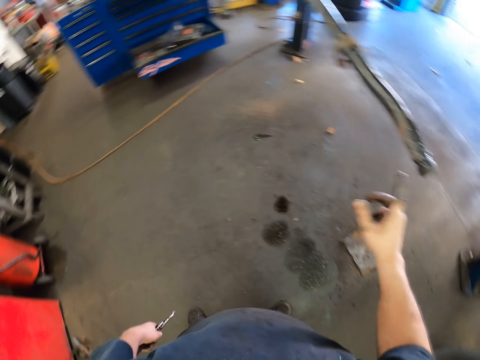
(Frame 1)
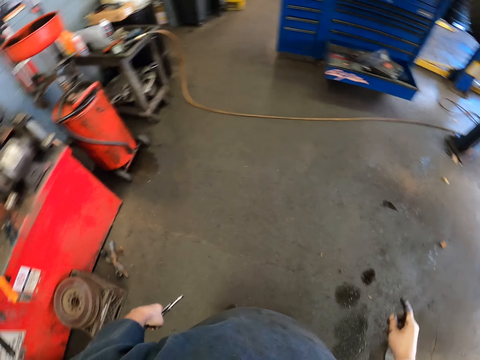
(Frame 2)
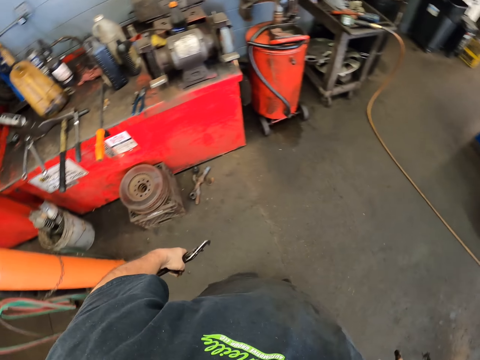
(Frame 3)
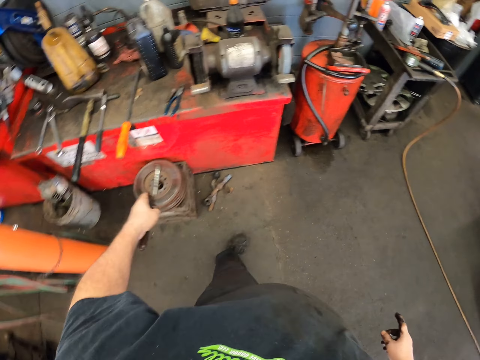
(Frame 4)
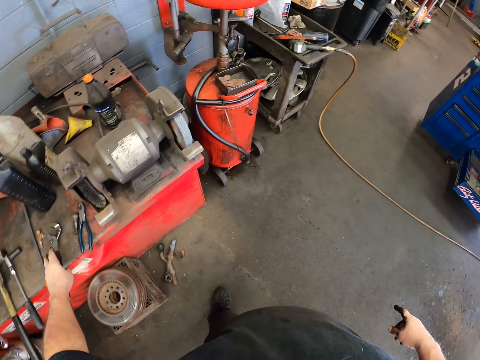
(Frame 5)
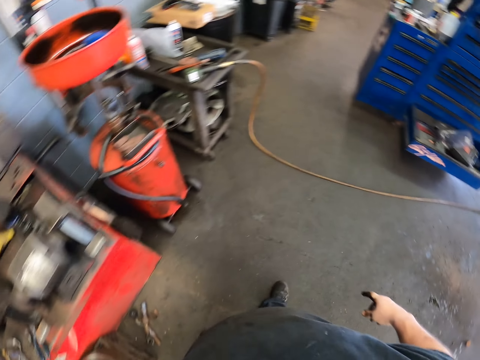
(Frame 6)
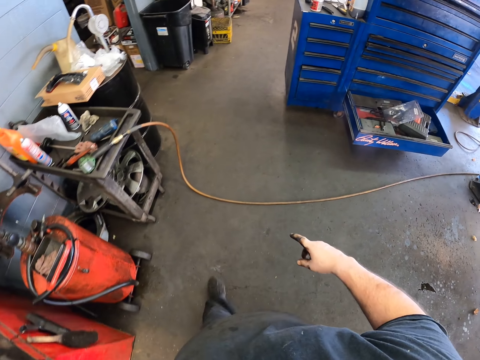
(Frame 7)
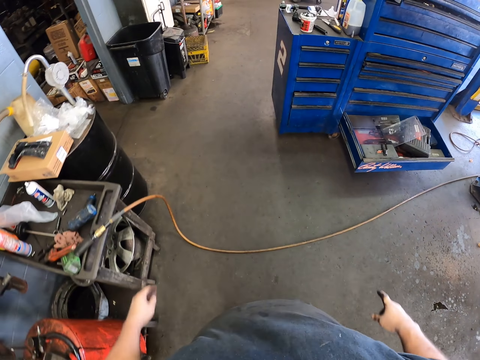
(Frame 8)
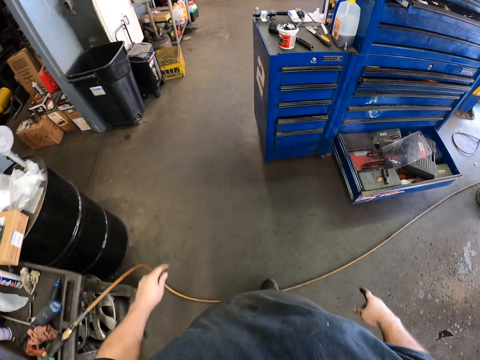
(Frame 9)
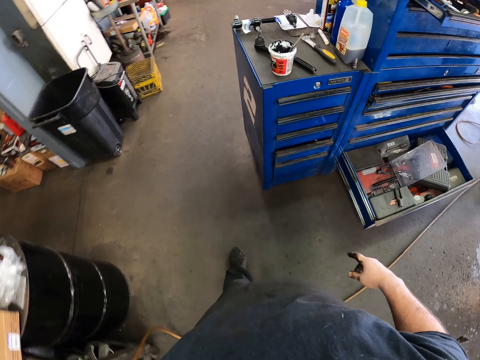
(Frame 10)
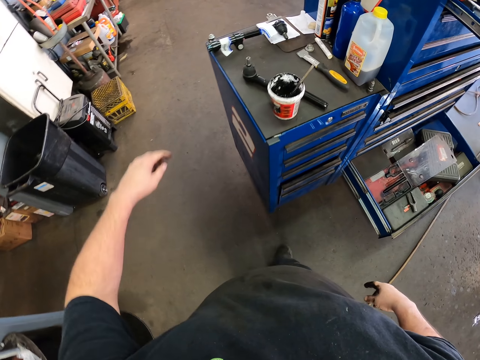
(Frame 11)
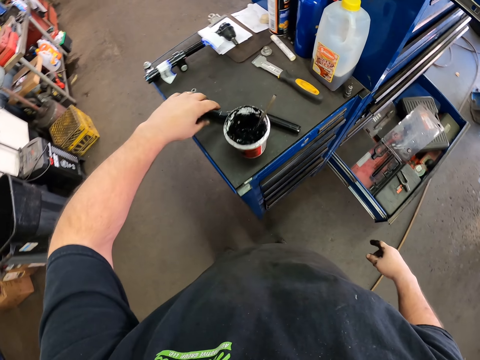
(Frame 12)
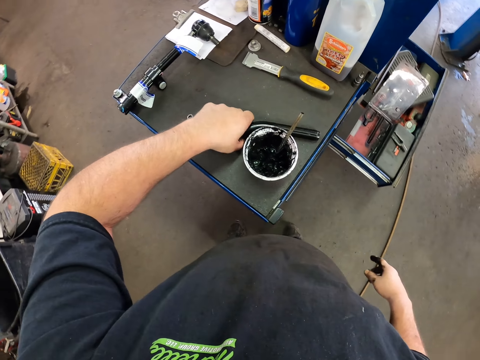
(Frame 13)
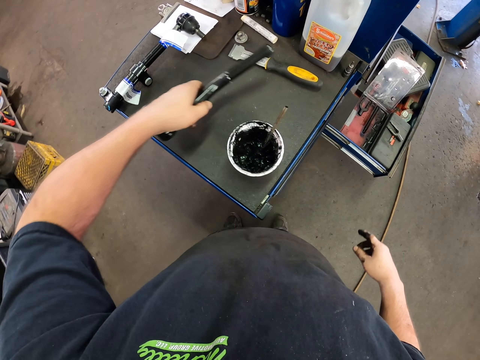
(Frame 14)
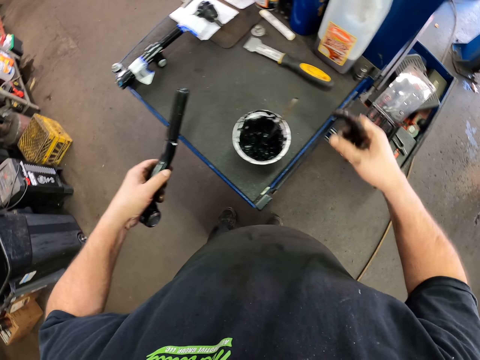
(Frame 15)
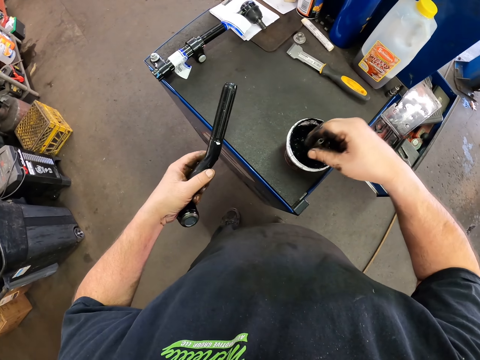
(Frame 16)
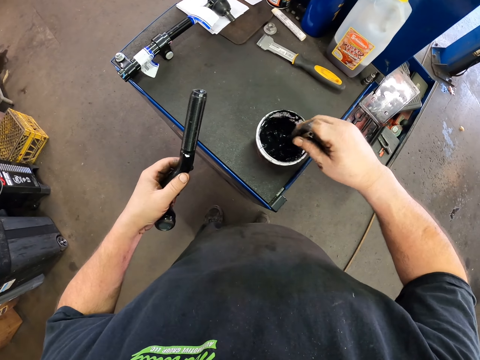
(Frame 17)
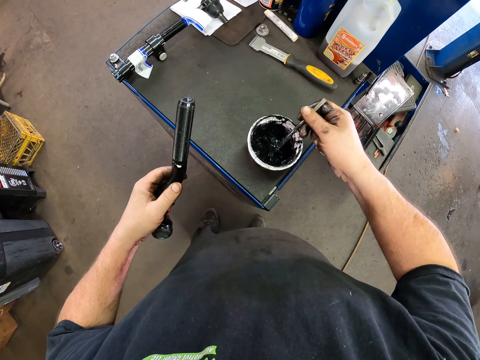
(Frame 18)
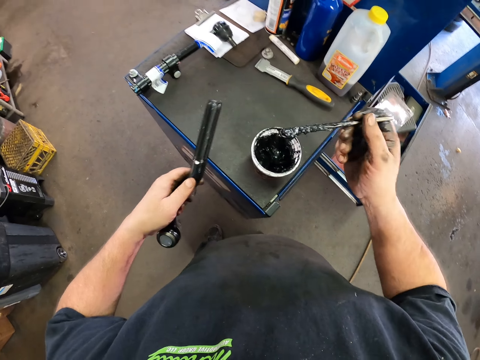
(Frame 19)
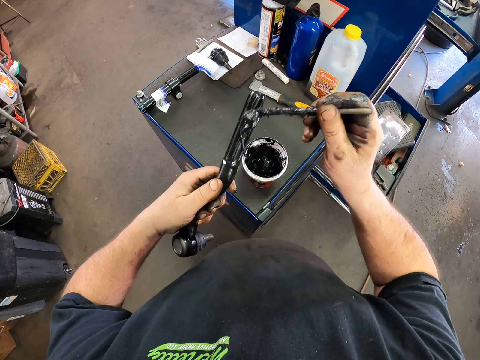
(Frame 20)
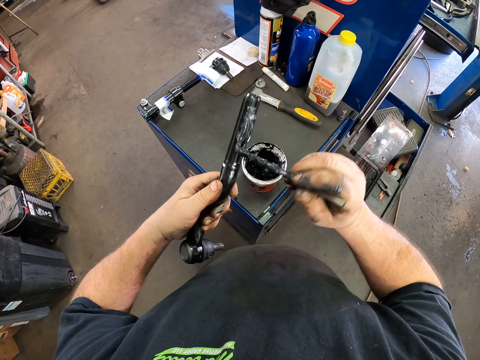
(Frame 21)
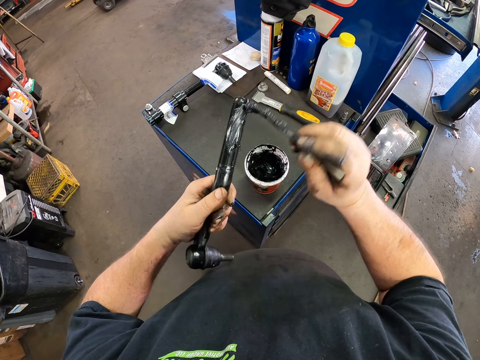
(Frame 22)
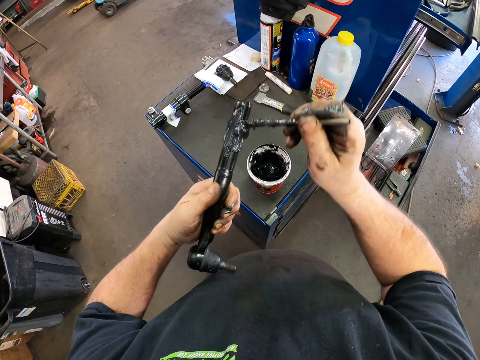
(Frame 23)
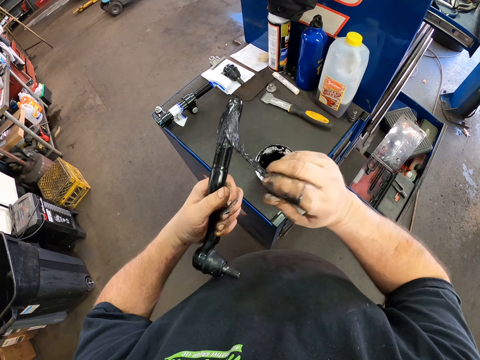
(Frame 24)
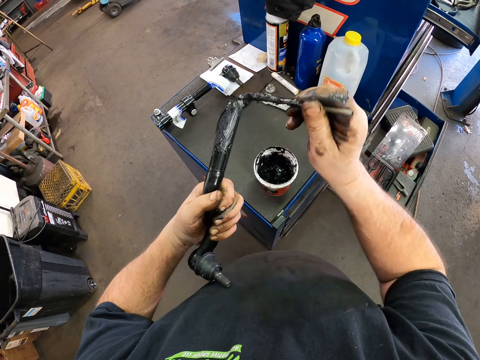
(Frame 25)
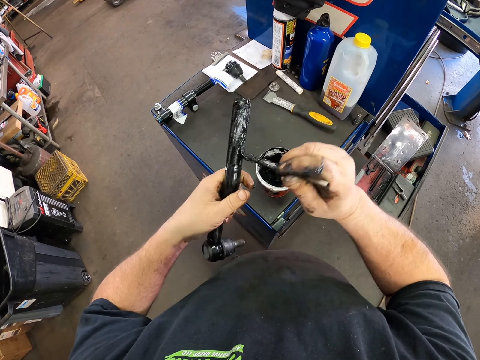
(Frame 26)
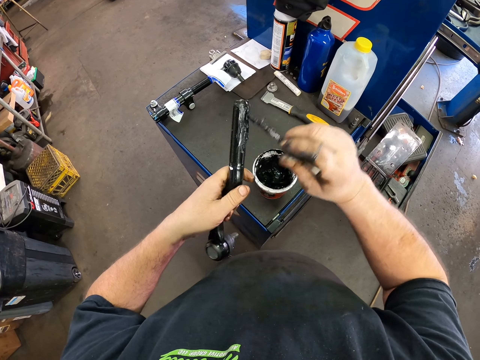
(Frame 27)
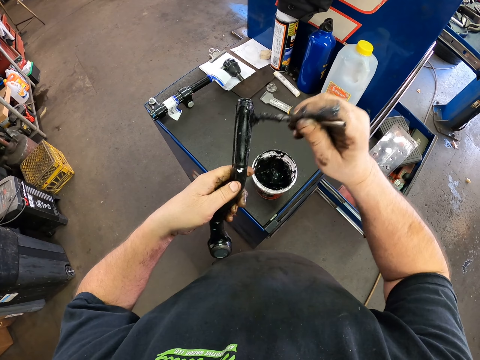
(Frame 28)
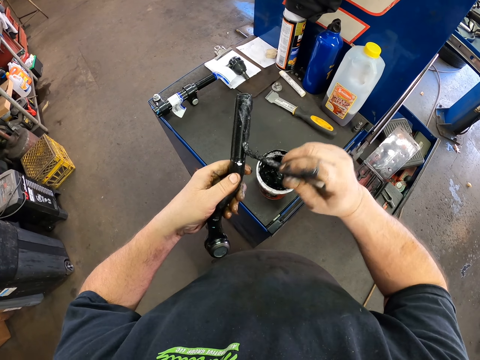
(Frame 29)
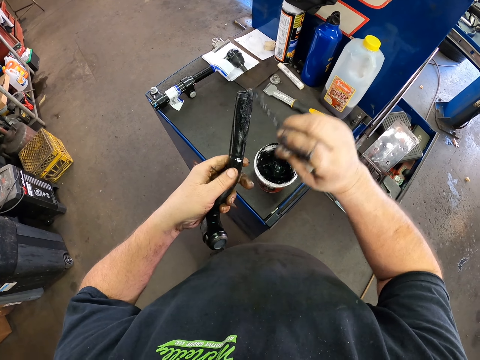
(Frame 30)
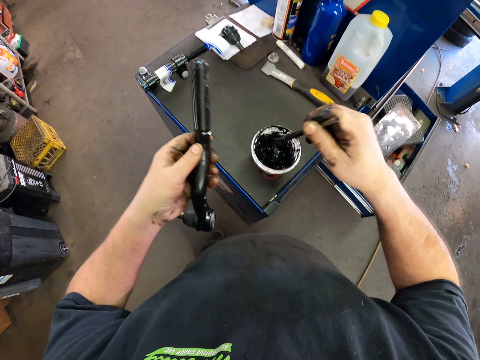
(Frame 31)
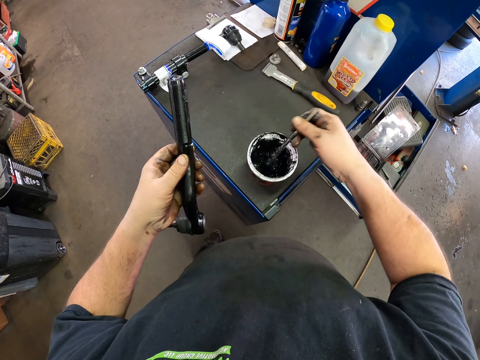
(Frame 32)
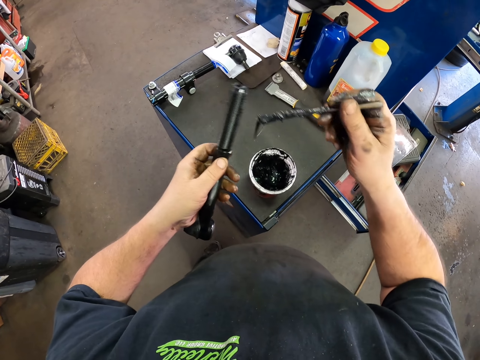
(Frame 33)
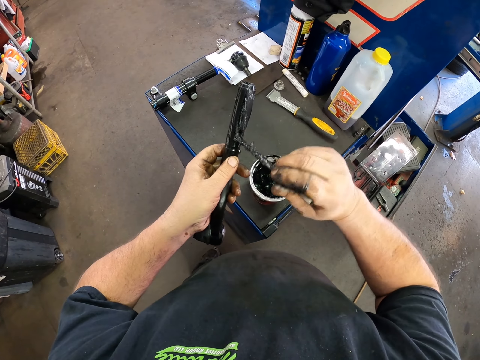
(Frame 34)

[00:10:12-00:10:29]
The camera wearer steps forward. They put the pliers down. They step forward. They pick up the metal piece. They pick up the brush. They take the grease with the brush. They apply the grease on the metal piece. They take the grease with the brush. They apply the grease on the metal piece.

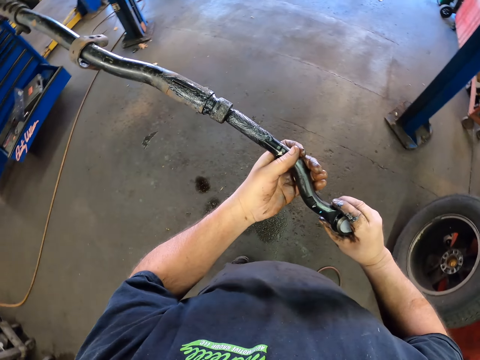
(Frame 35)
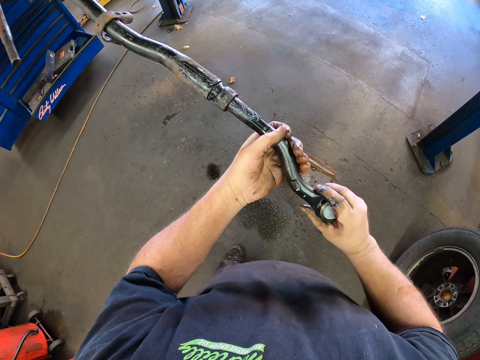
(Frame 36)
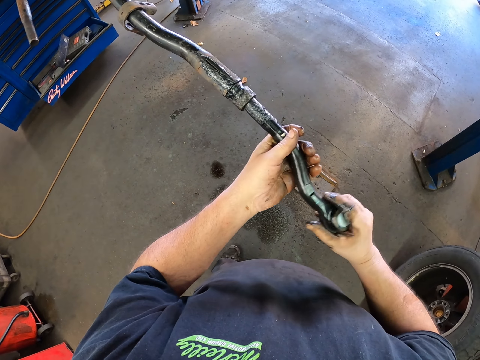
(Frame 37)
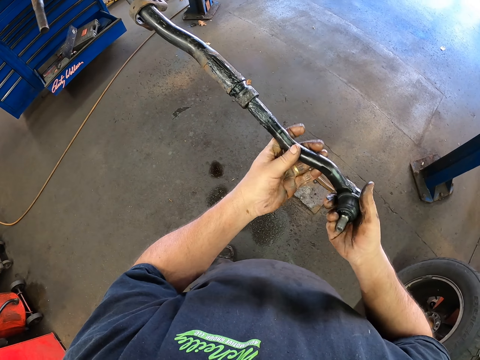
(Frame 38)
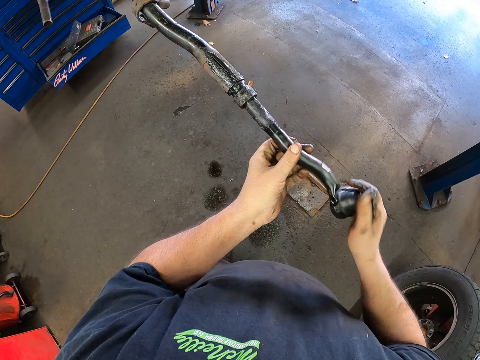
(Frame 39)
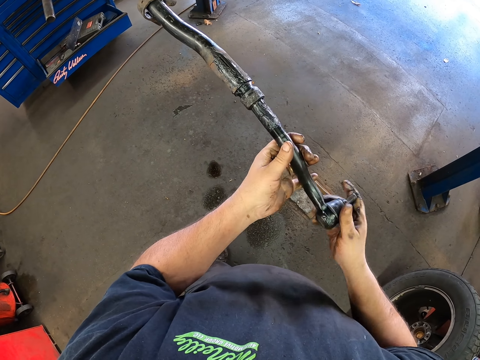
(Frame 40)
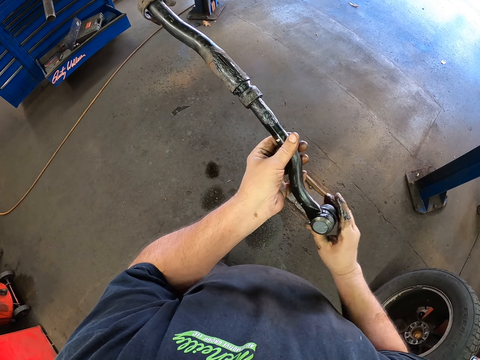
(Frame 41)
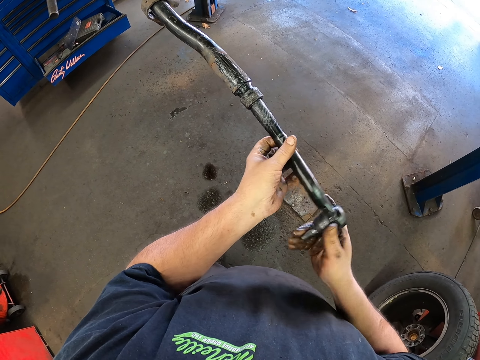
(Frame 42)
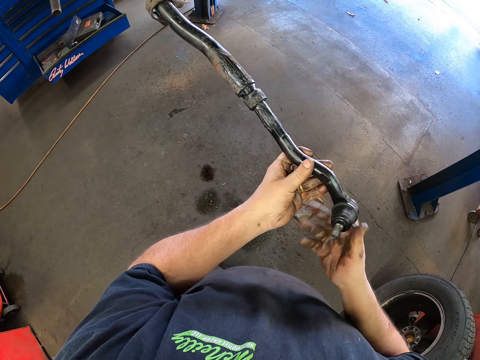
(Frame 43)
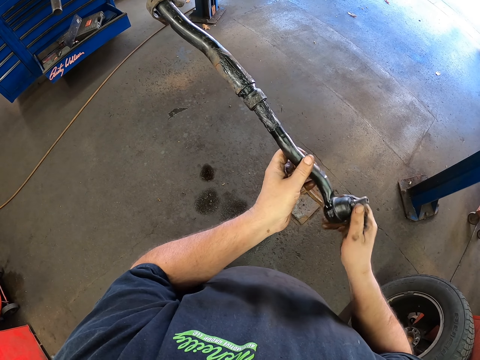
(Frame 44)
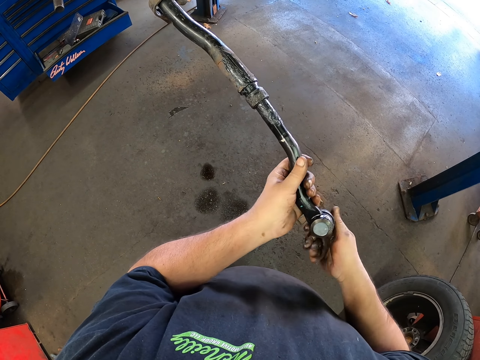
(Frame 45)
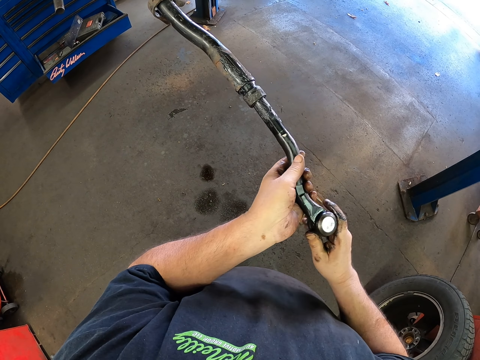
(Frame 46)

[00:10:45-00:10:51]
The camera wearer fixes metal in a sway bar.

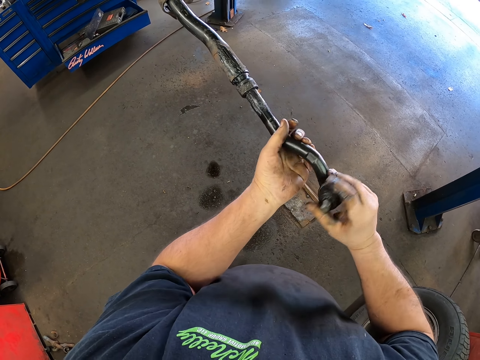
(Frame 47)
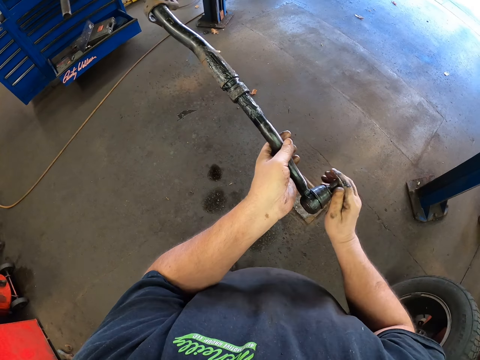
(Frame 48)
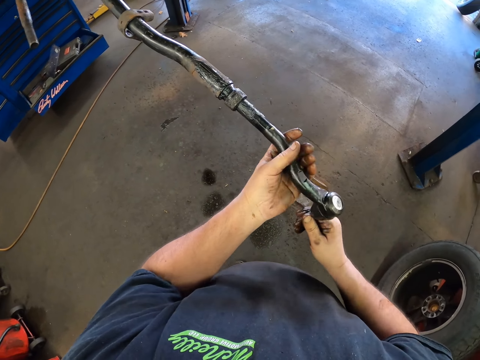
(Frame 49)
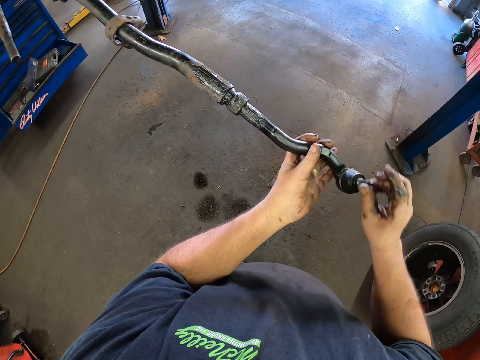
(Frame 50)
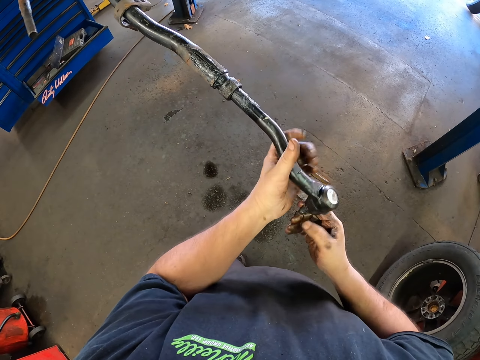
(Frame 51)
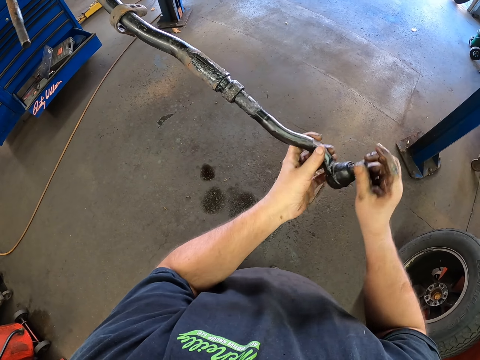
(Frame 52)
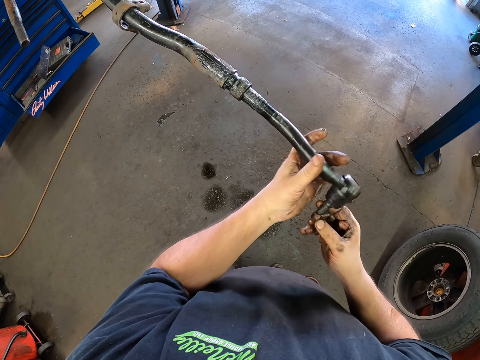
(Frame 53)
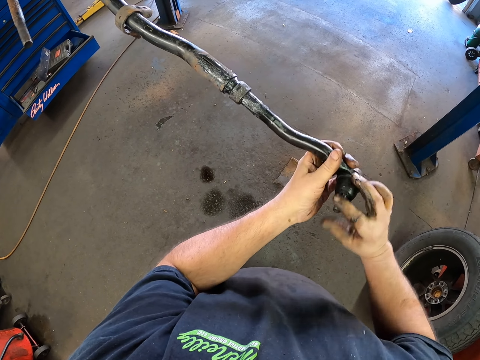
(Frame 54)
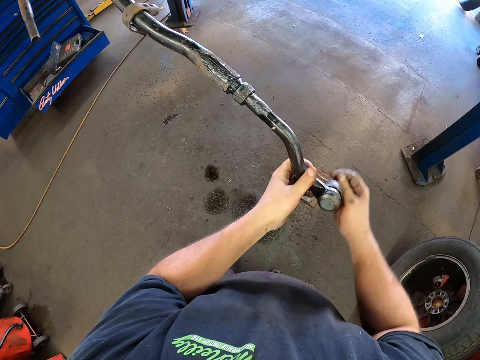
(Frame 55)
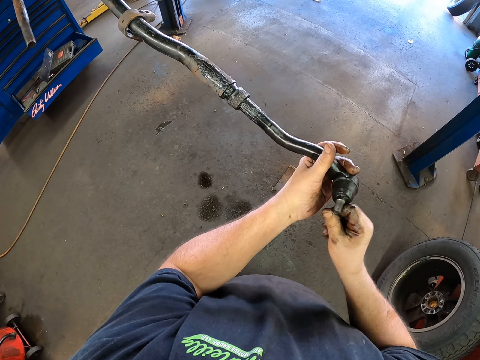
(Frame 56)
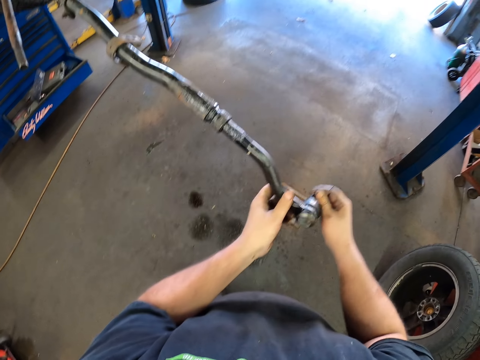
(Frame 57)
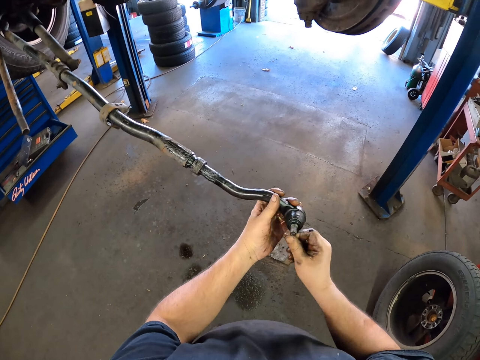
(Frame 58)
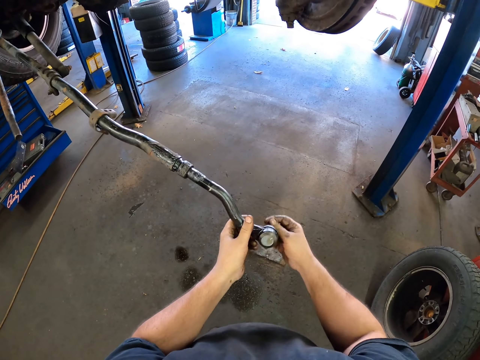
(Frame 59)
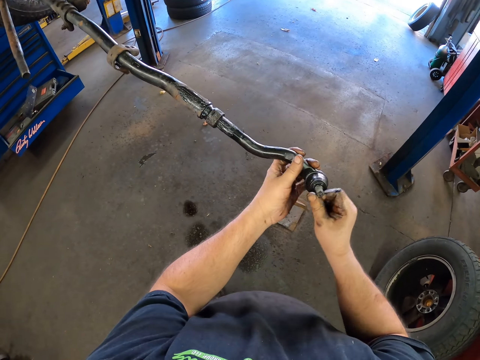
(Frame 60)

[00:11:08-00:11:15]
The camera wearer tightens the metal piece.
